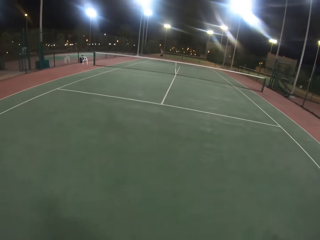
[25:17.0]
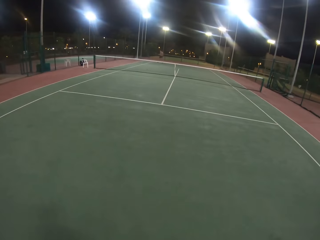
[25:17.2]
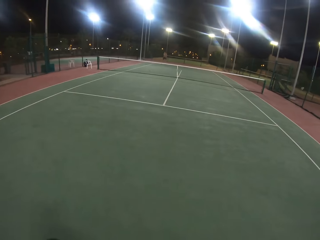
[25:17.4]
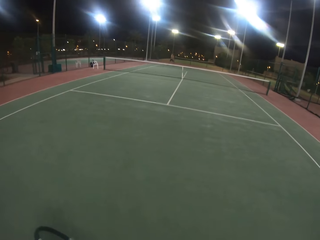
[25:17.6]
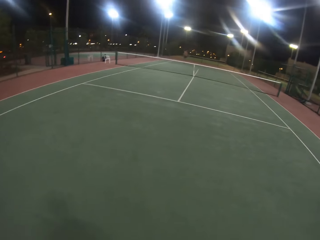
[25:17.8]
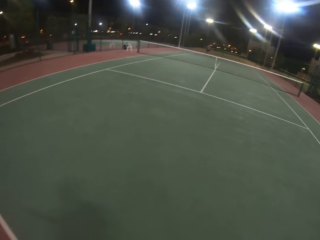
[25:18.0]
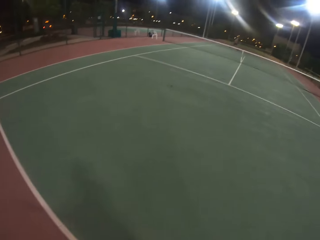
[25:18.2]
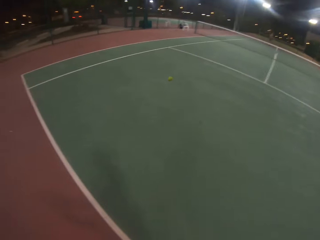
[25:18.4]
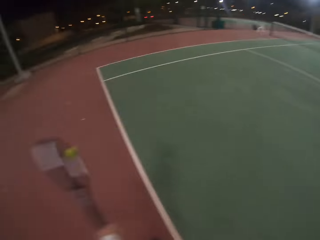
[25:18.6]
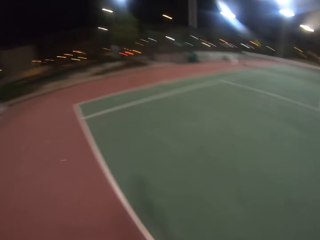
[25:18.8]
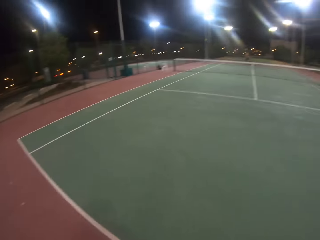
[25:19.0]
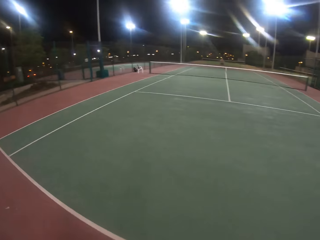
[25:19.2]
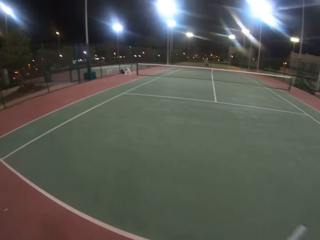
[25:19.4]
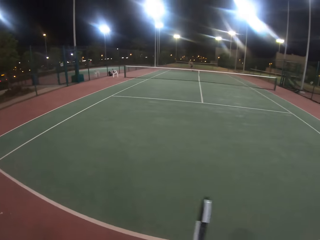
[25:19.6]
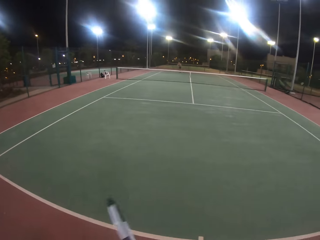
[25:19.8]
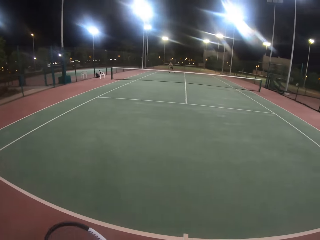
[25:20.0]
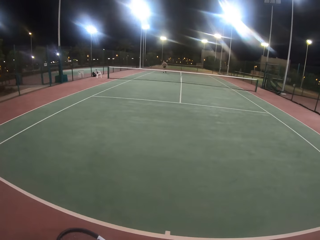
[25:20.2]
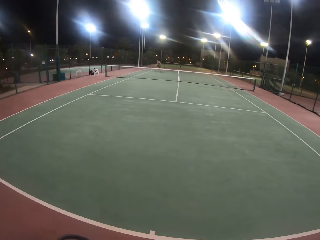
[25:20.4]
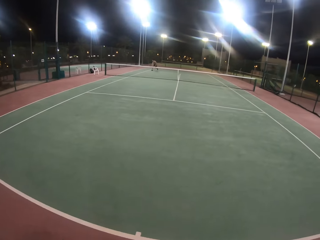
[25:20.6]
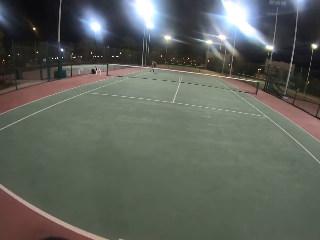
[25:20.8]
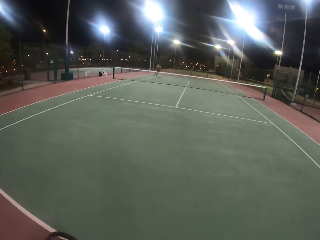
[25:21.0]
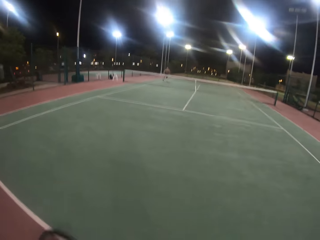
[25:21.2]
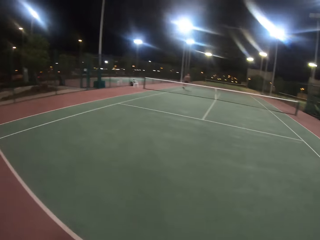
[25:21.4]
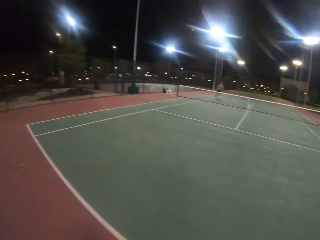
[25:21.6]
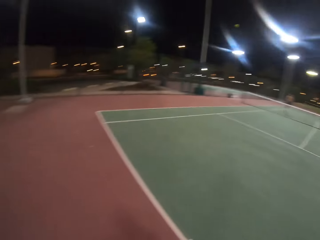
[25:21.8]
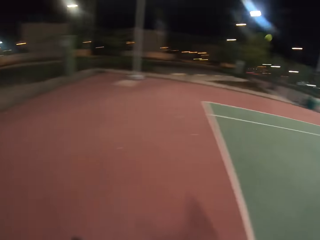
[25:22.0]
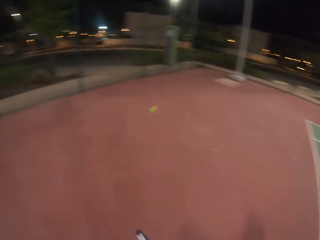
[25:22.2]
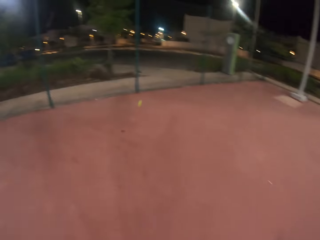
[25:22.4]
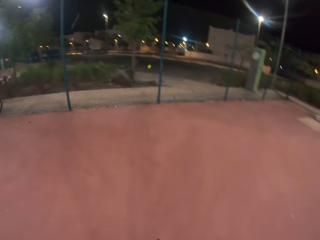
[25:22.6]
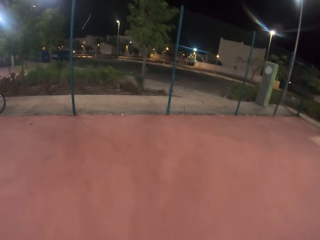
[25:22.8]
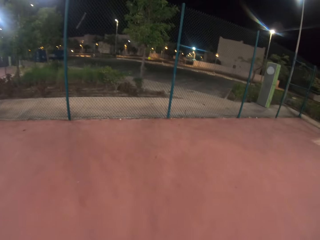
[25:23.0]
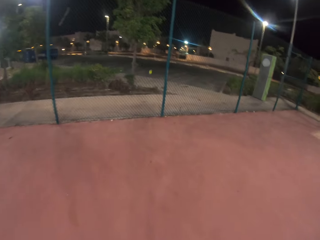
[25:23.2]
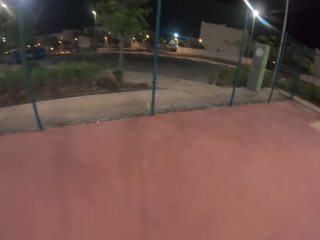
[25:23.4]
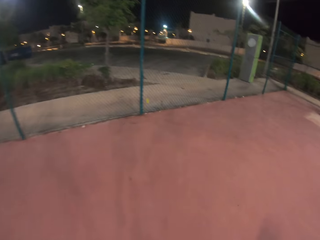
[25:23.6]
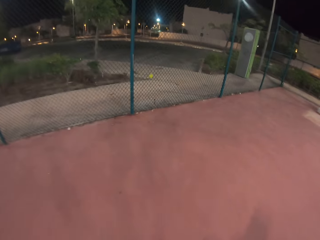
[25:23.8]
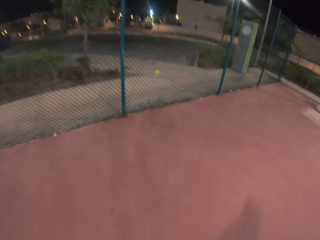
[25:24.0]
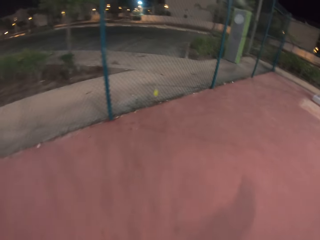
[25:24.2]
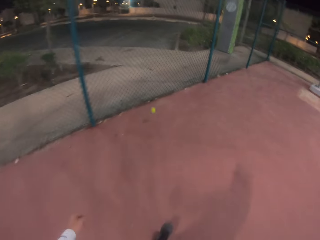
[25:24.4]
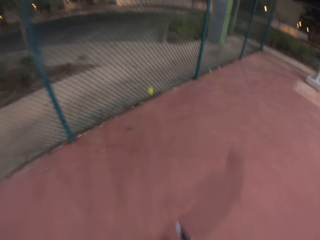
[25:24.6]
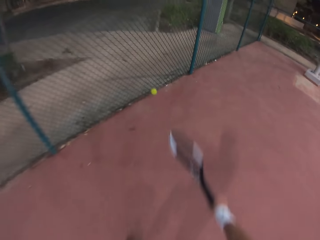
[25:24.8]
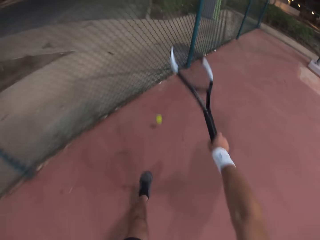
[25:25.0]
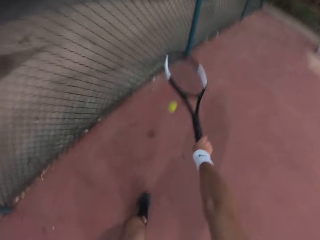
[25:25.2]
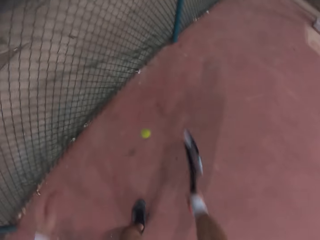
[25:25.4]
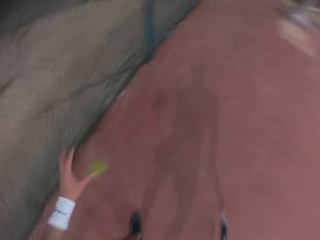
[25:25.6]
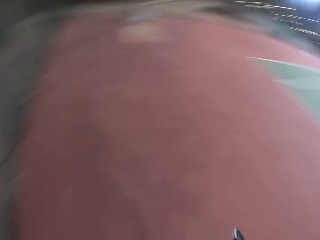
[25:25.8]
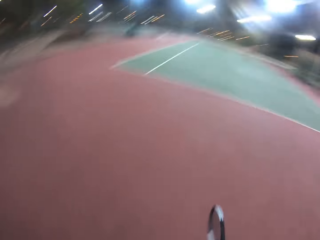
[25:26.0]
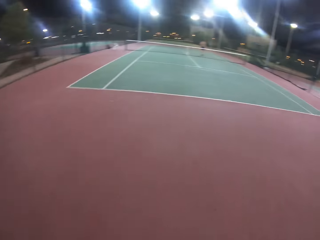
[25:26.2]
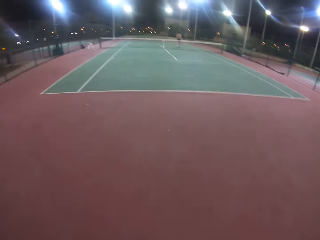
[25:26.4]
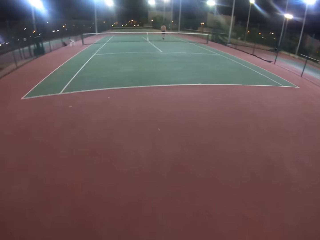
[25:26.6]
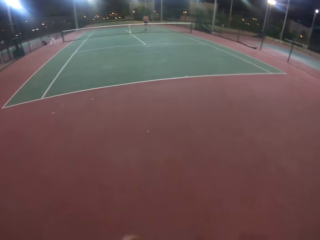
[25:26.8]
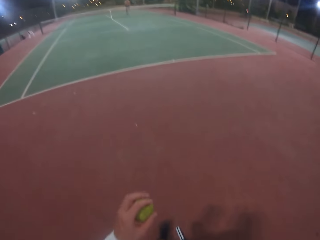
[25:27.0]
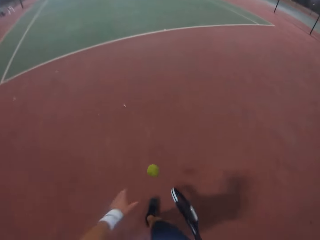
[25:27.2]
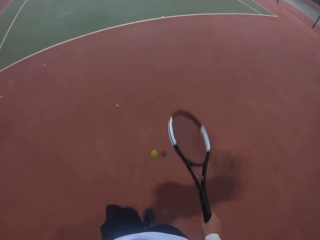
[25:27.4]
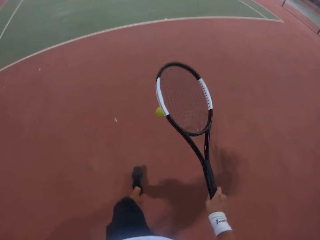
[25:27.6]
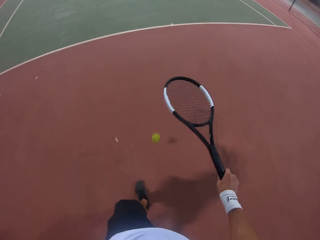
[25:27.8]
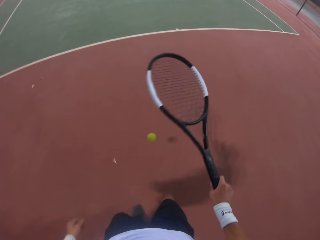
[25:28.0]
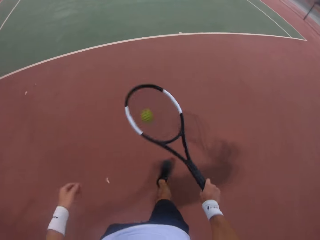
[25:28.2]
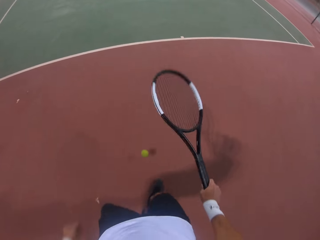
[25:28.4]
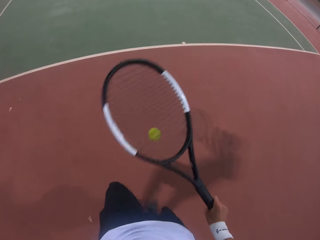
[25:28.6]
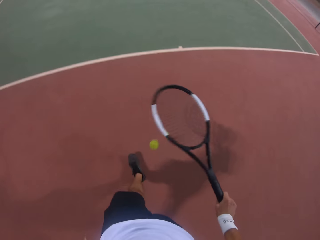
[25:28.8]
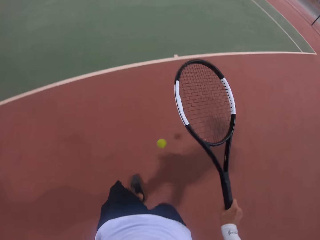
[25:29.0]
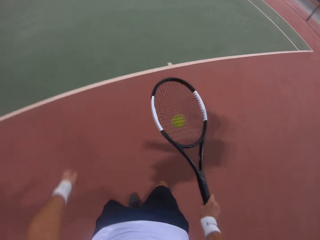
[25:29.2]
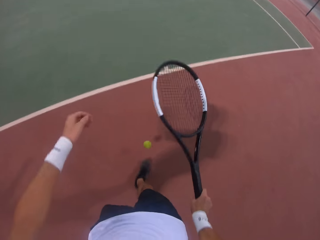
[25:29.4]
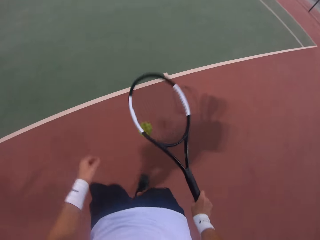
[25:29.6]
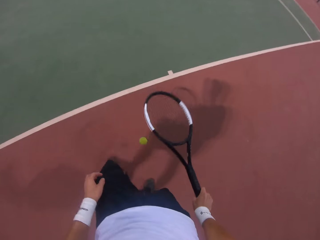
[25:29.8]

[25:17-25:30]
The camera wearer moves across the tennis court. He hits the ball with the racket. He swings the racket with his right hand. He moves across the tennis court. He walks towards the fence. He bounces the ball with the racket. He holds the ball with his left hand. He catches the ball. He walks in the tennis court. He bounces the ball with the racket.

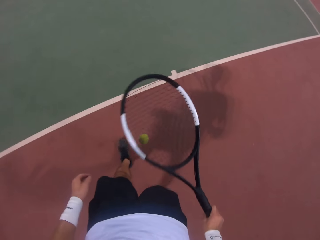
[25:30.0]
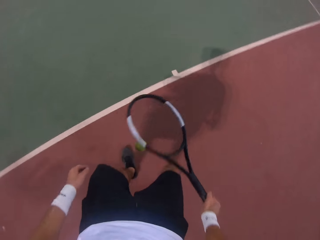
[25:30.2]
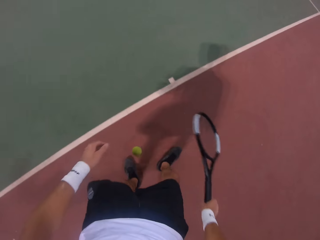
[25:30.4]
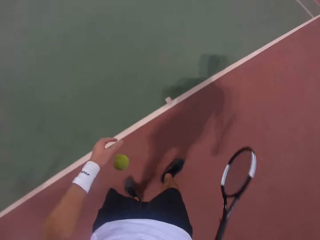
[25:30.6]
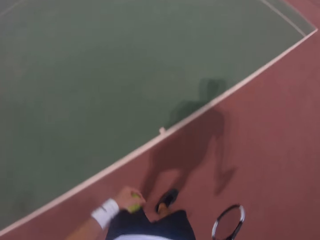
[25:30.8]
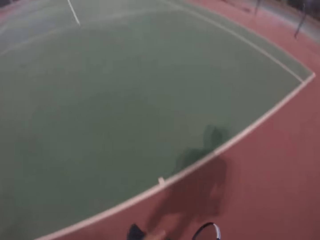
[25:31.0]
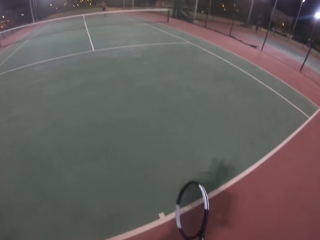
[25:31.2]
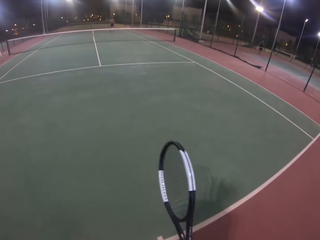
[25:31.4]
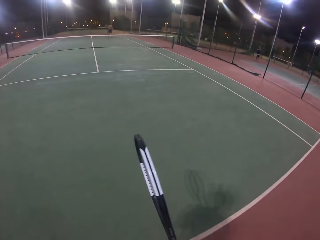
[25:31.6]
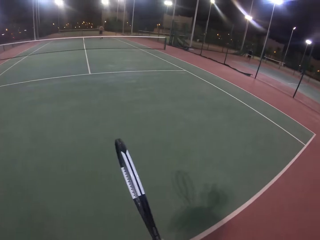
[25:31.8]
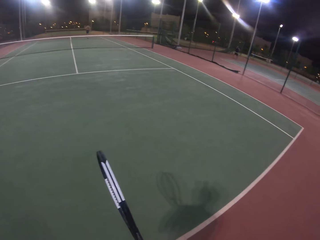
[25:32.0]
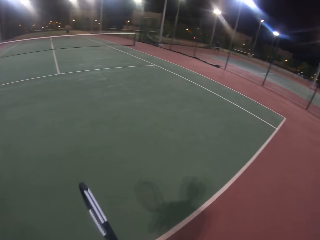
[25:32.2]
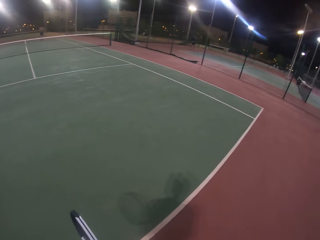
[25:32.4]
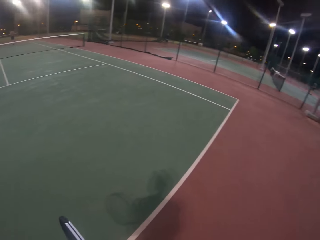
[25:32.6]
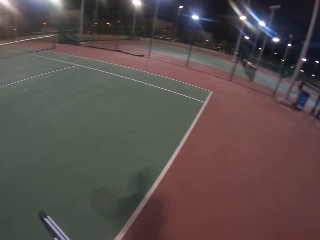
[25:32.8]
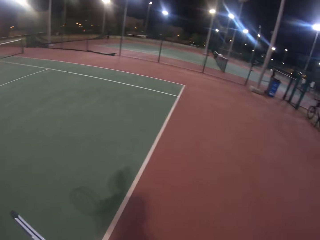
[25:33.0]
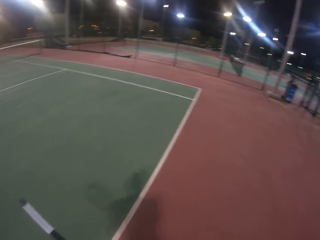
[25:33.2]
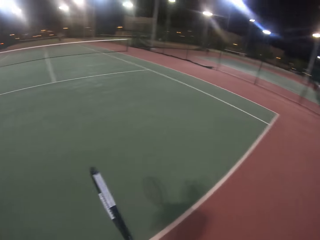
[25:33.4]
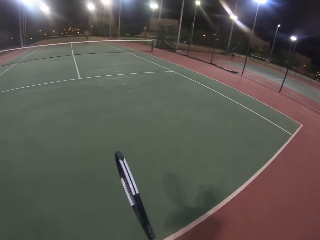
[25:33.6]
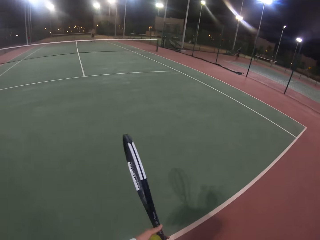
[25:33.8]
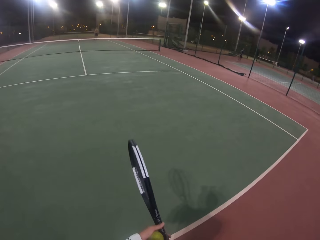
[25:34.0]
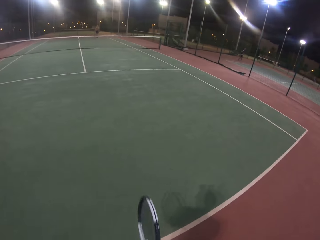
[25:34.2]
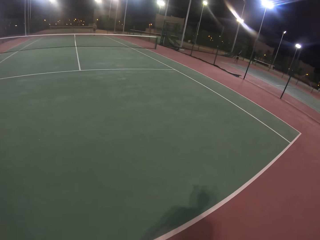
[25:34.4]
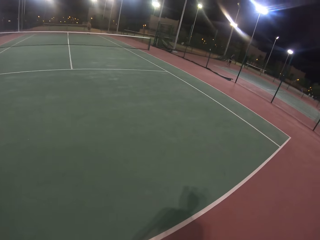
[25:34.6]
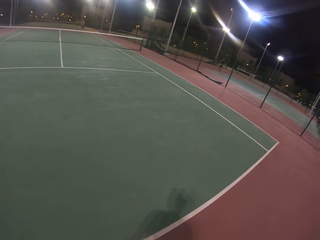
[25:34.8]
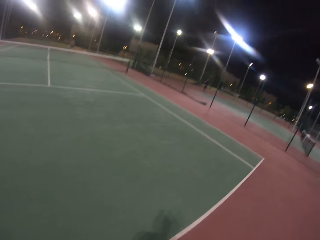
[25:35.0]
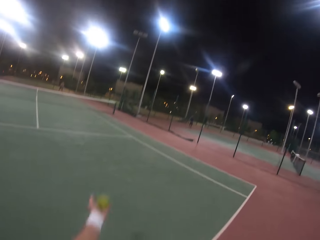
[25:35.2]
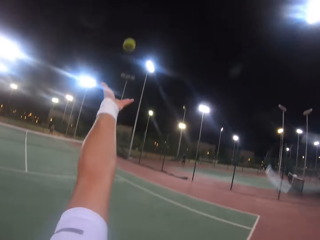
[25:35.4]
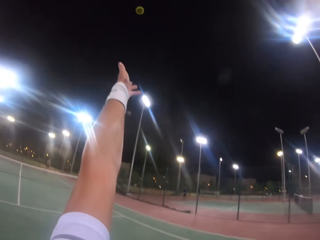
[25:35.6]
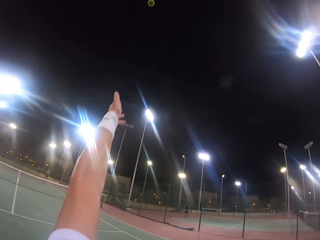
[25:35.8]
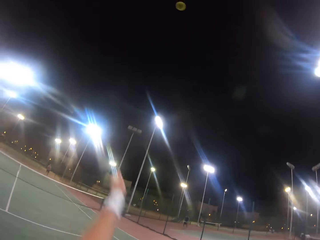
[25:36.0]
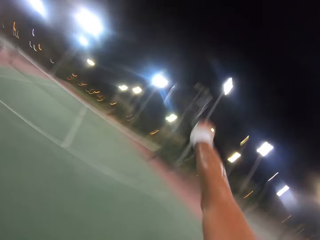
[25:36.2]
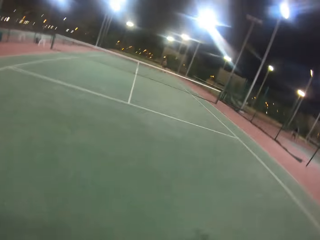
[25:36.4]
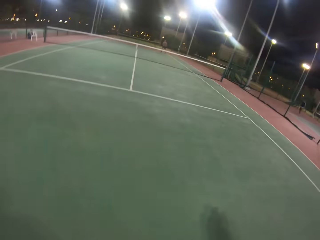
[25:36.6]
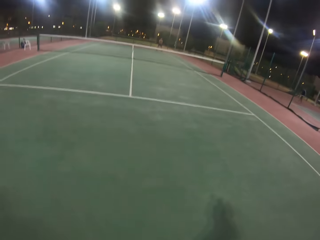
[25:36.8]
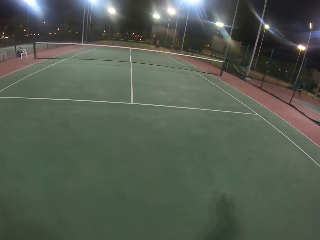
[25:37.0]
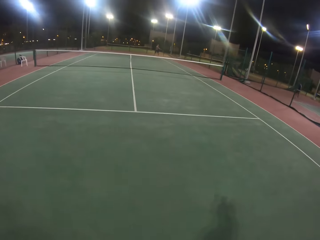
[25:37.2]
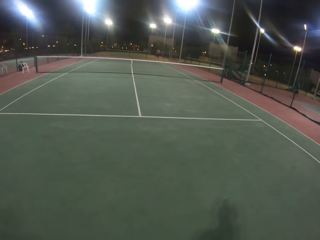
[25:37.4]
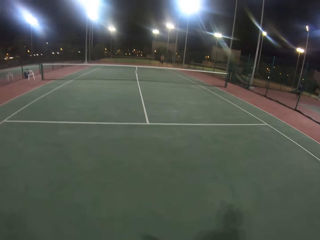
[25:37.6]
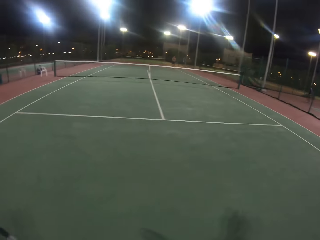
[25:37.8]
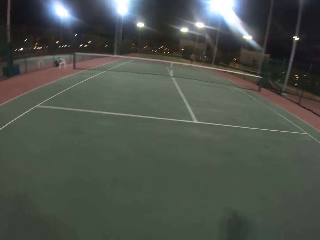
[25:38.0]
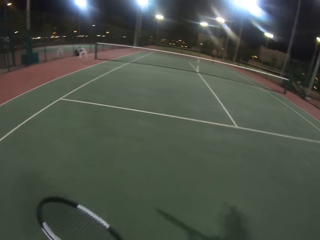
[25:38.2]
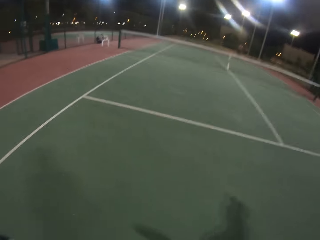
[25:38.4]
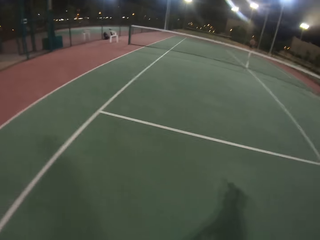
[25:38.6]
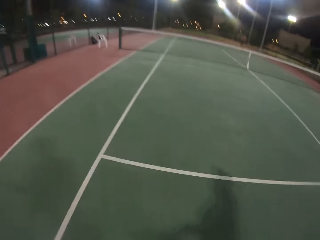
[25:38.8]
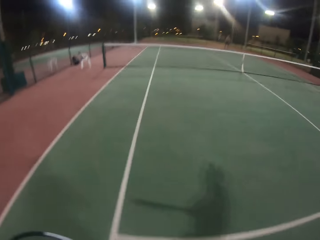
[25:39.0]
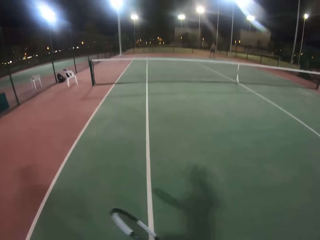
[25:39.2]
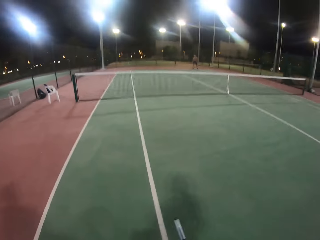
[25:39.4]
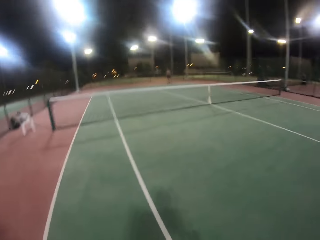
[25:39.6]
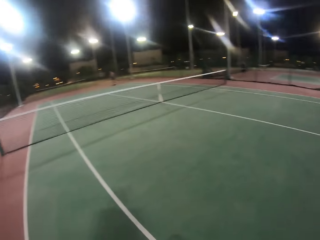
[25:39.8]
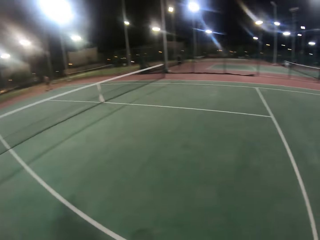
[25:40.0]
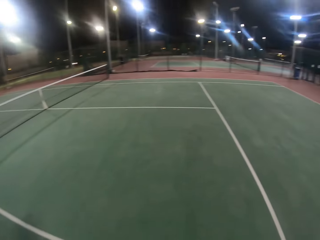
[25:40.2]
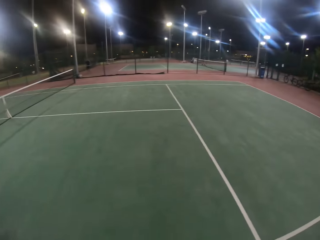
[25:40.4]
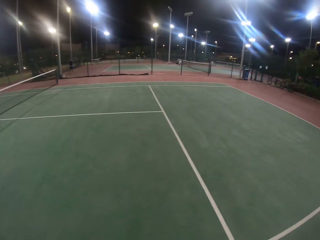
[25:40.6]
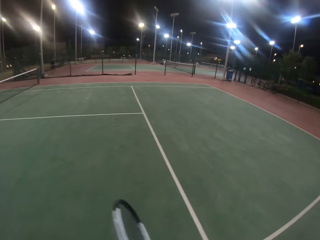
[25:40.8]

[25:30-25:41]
The camera wearer catches the ball. He holds the ball with his left hand. He lifts the racket. He puts the racket down with his left hand. He throws the ball in the air. He hits the ball with the racket. He throws the ball. He walks across the tennis field. He swings the racket. He walks in the badminton court.
